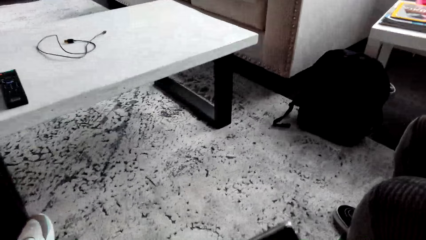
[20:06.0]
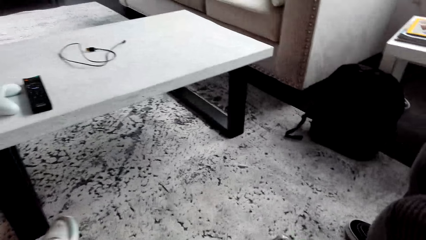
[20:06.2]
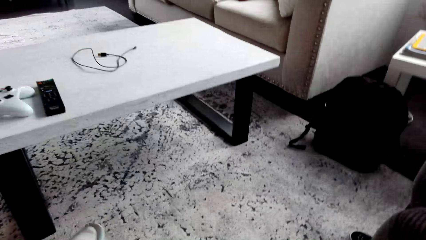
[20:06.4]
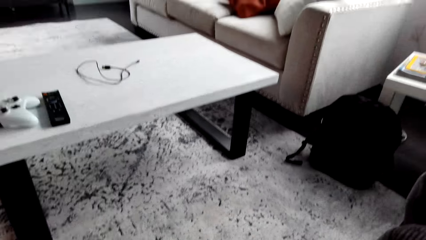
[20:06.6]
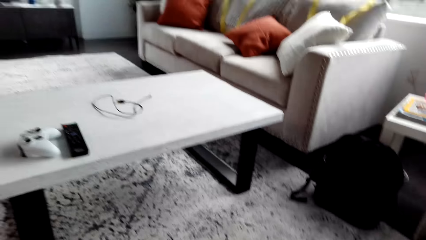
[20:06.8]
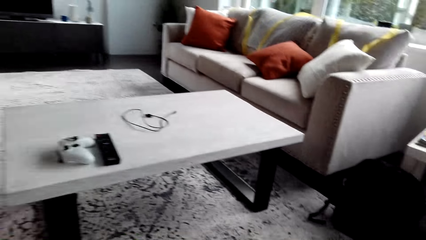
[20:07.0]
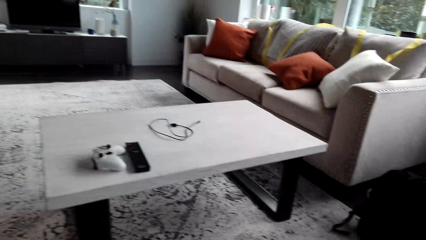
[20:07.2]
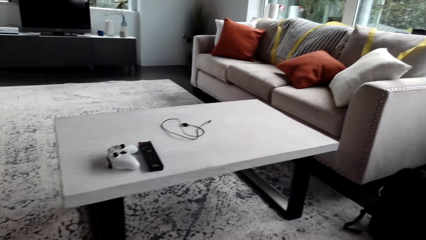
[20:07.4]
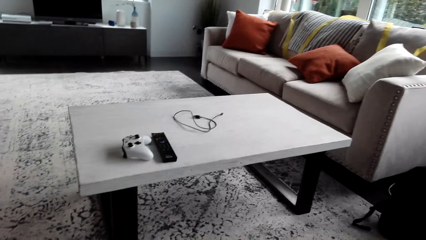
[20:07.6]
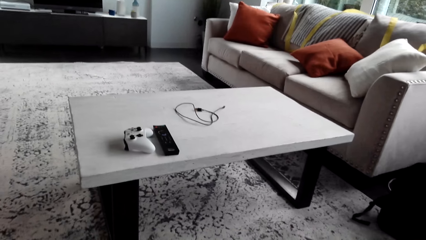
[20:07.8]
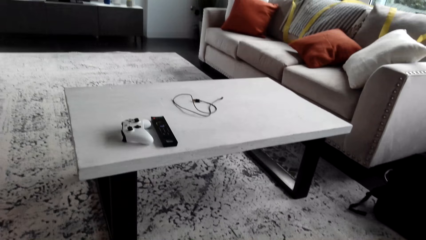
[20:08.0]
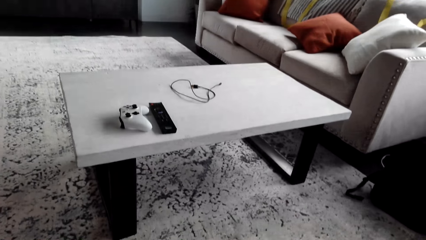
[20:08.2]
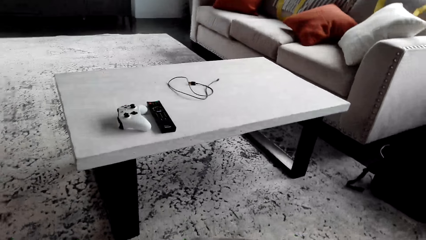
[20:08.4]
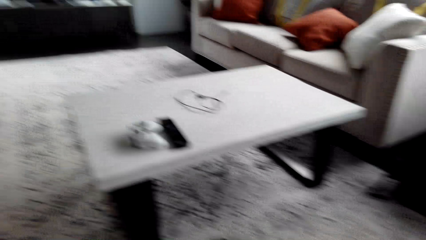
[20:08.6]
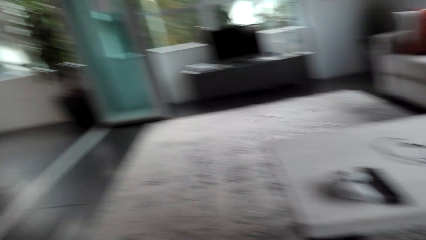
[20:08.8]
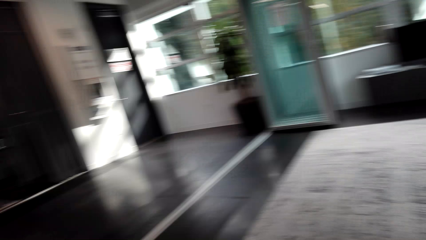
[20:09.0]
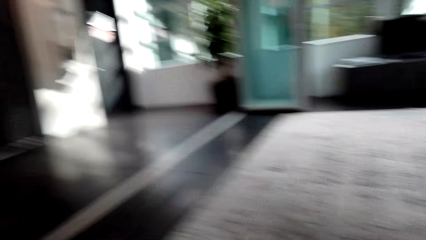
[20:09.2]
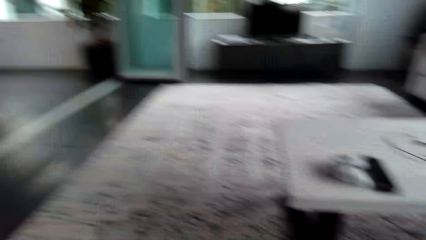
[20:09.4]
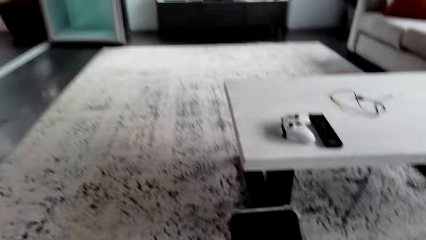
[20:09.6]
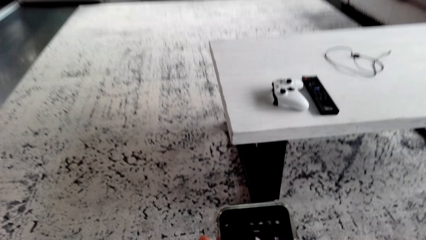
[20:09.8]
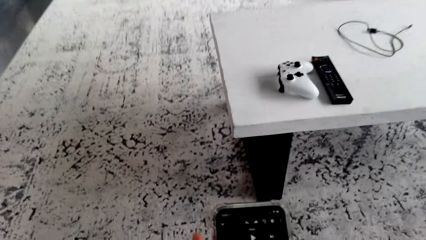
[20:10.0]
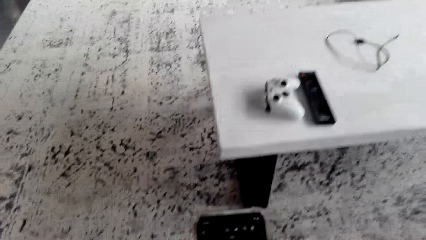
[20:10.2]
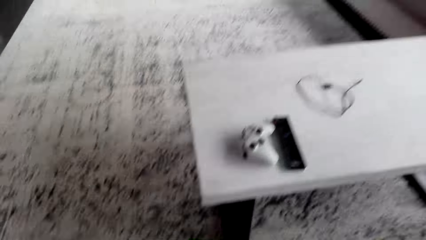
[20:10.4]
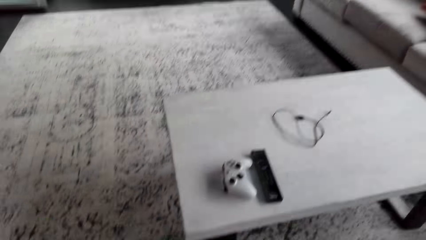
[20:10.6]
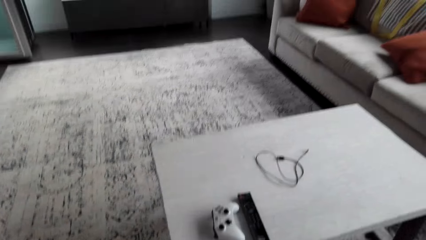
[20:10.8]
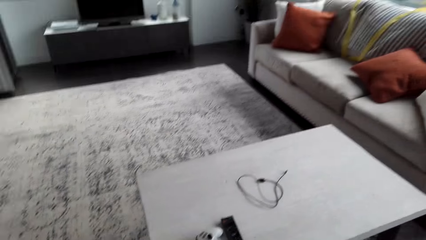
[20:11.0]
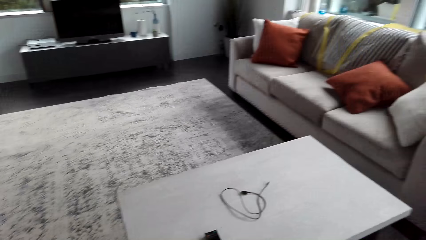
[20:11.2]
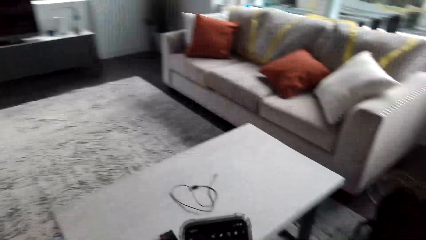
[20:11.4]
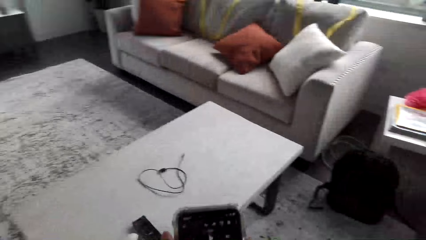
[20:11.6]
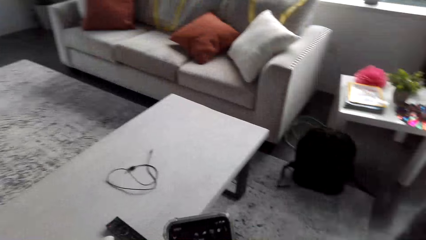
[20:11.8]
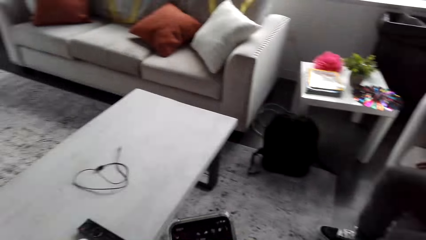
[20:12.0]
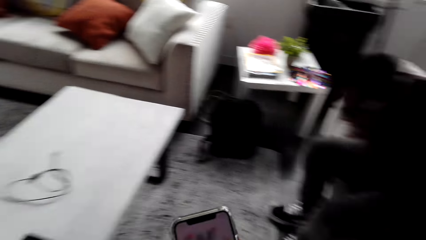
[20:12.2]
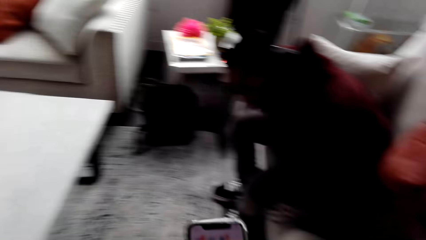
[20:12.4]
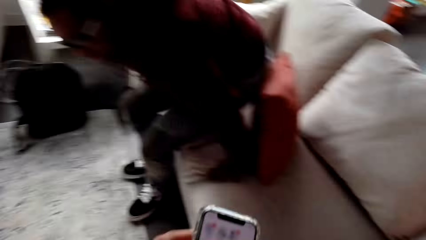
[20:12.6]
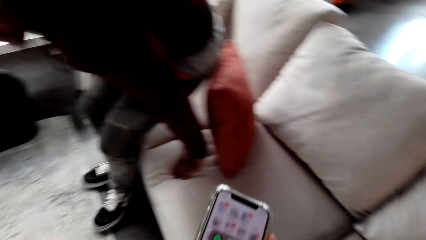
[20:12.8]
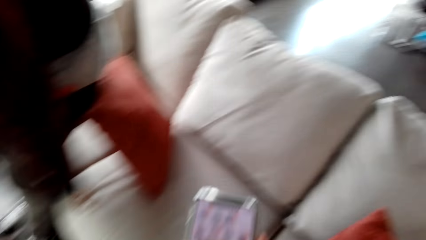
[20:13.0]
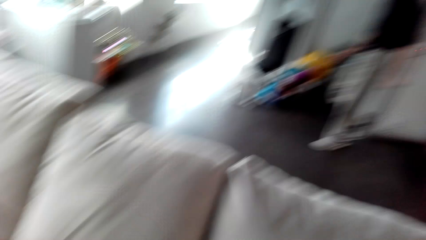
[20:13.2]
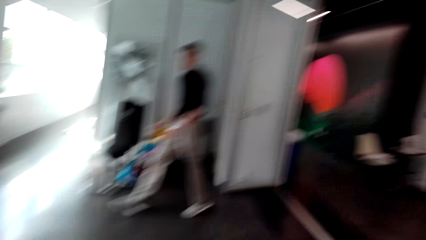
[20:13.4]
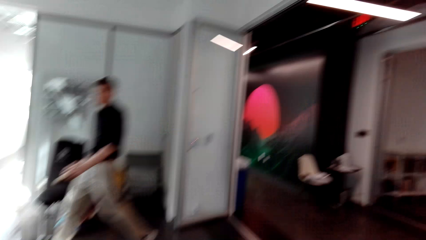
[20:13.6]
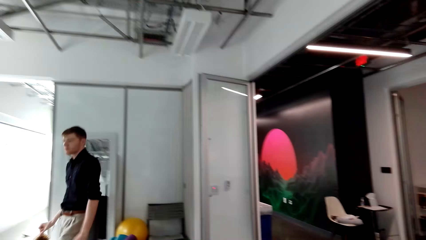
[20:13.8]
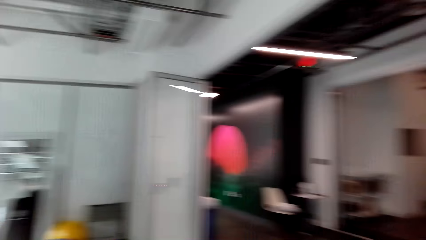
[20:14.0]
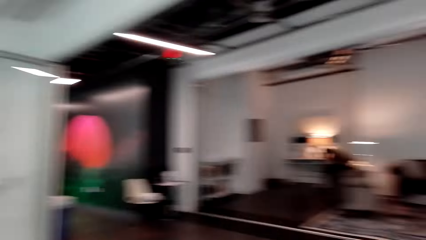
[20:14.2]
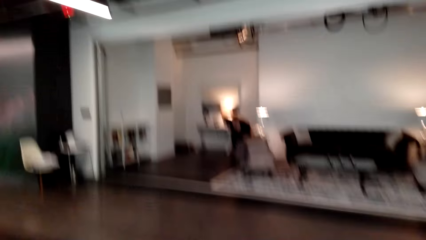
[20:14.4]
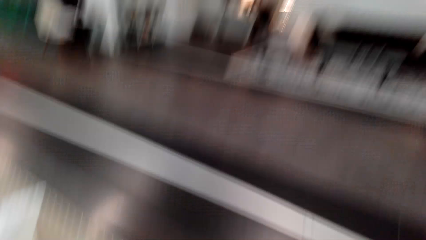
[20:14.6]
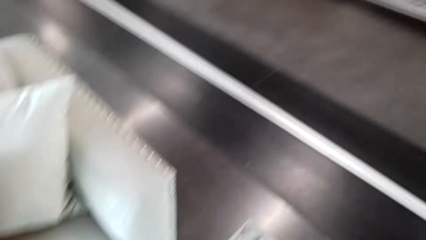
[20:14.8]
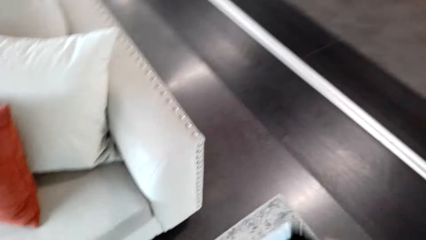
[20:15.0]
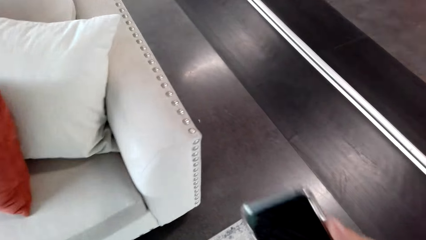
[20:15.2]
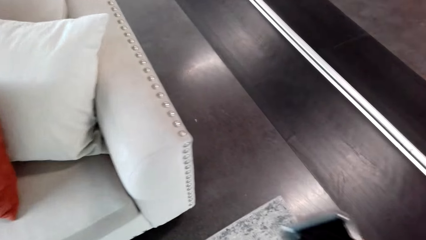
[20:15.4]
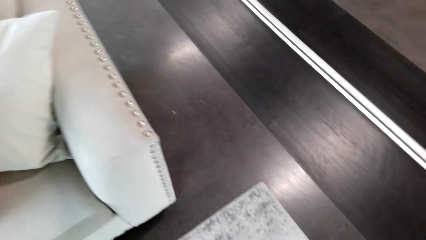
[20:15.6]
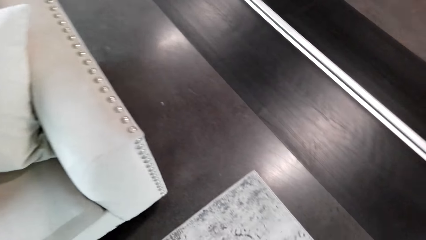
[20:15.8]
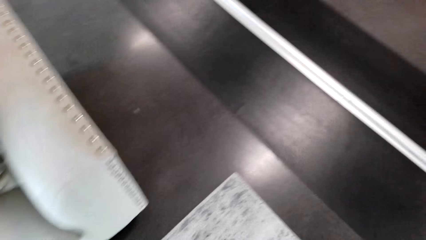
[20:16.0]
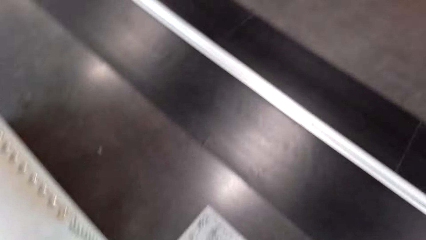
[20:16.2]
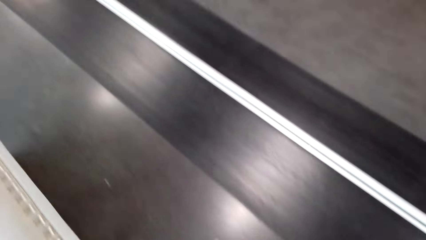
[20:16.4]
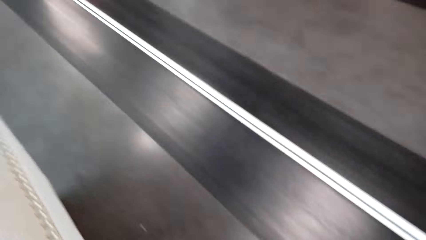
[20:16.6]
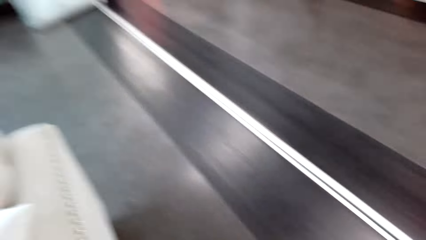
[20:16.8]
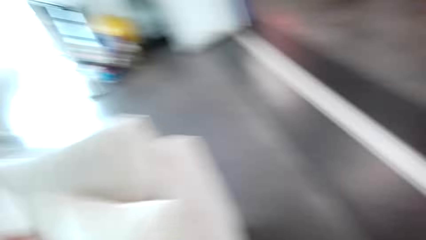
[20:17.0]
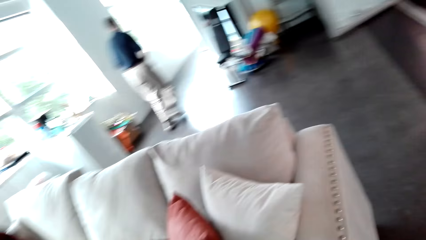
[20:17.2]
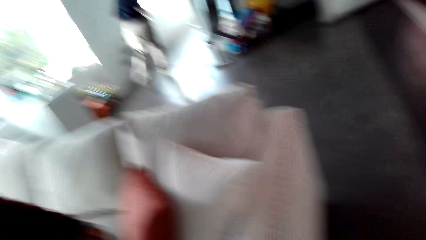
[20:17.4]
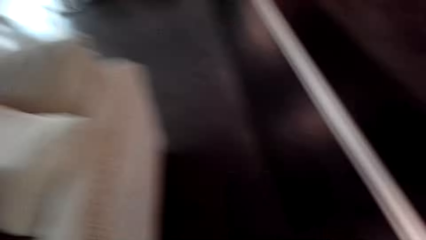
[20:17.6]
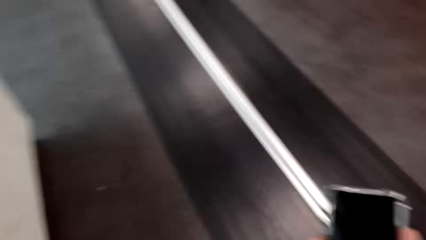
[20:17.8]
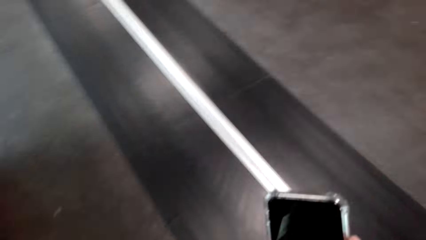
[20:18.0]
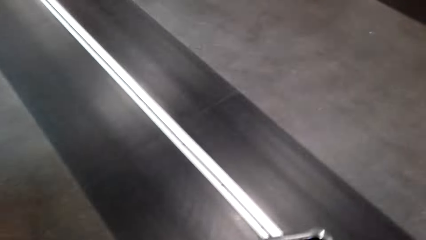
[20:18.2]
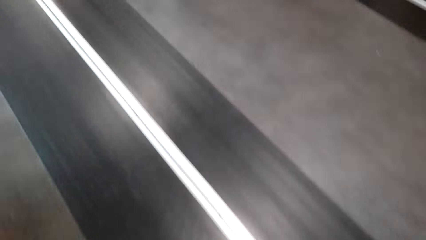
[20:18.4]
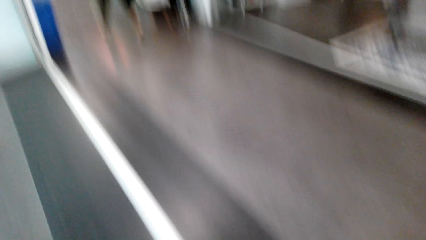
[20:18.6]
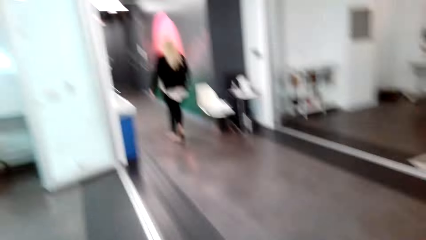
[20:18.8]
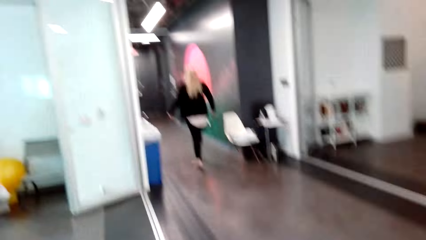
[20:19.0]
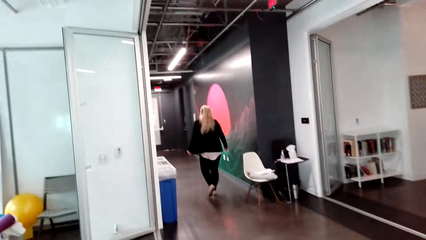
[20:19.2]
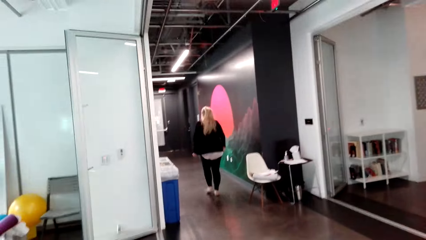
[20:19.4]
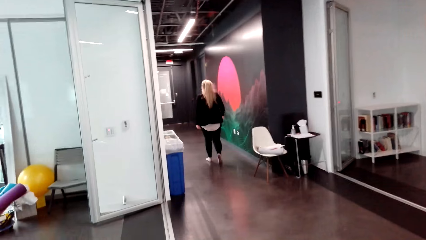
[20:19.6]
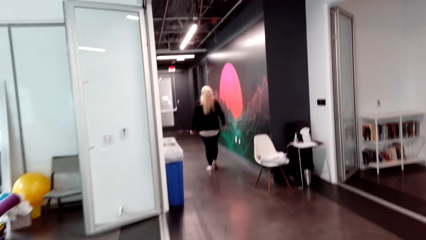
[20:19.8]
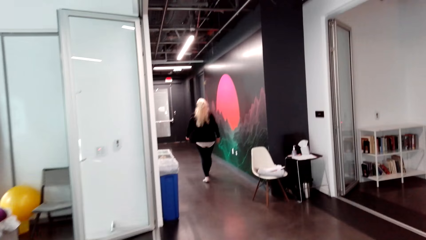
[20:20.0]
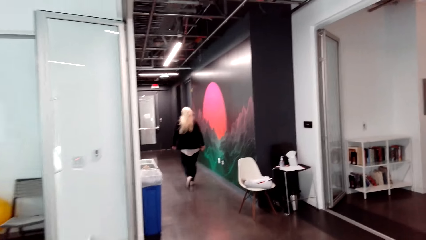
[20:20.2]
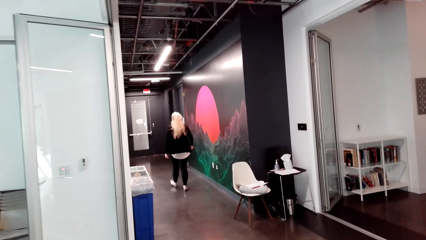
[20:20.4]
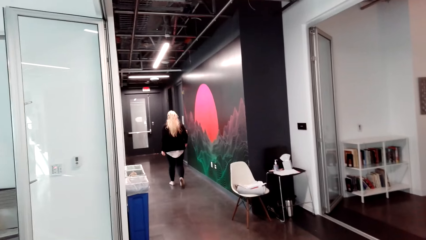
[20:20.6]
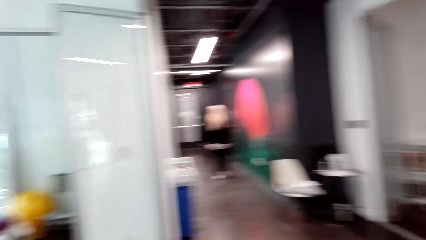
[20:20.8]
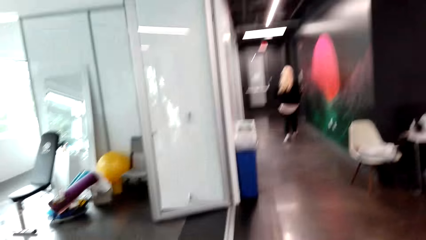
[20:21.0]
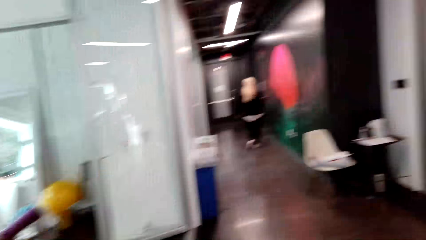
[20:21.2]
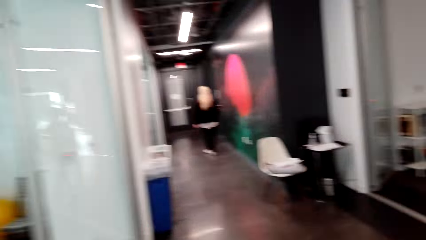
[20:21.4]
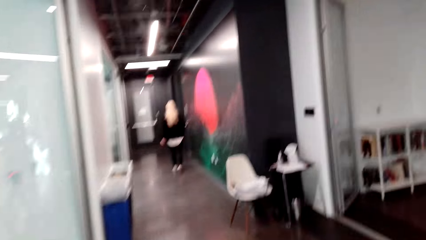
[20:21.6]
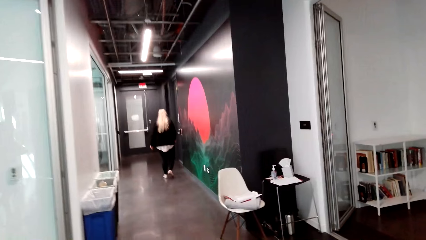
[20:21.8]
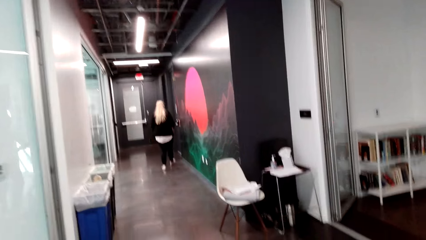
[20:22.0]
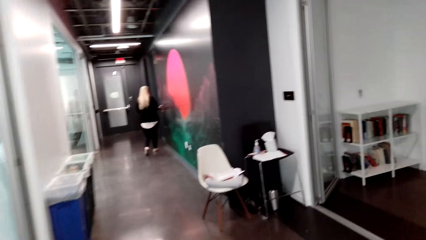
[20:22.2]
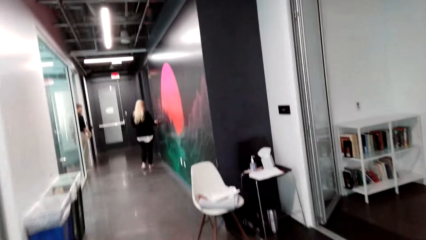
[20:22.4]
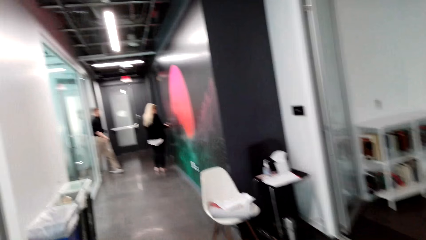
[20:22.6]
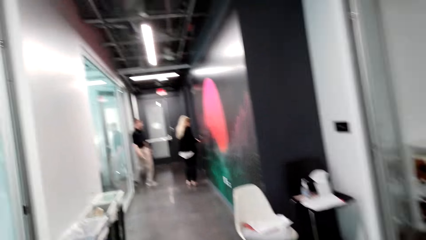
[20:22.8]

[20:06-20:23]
The camera wearer looks around. They scroll the phone. They turn around. They walk. They hold the phone. They look around. They hold the phone. They walk in the house.
